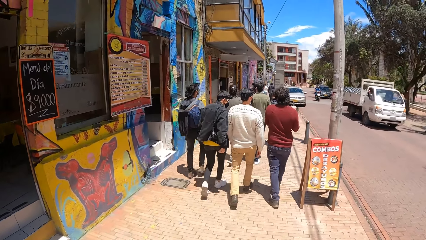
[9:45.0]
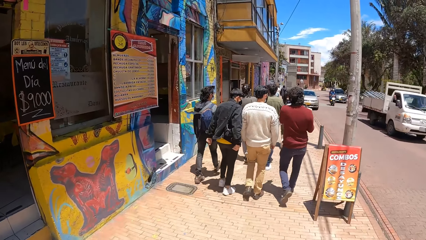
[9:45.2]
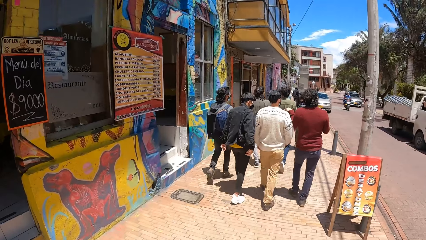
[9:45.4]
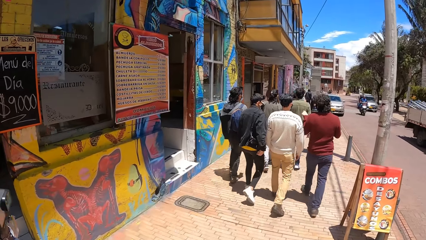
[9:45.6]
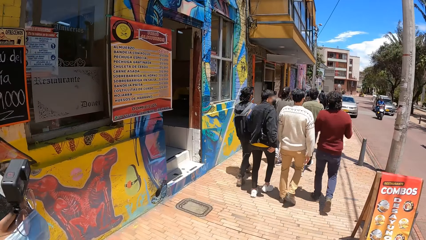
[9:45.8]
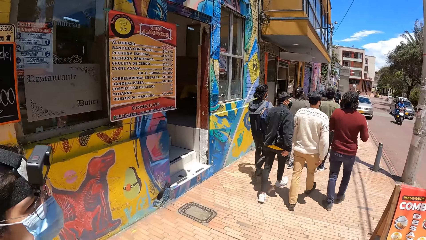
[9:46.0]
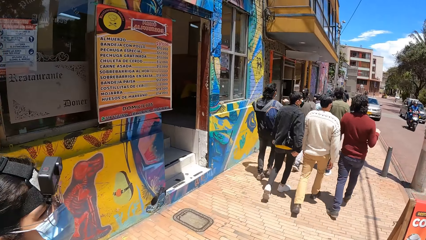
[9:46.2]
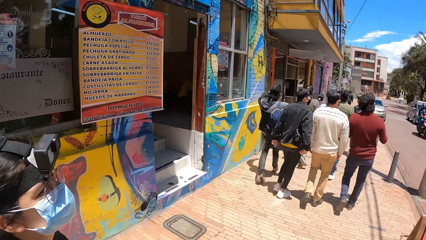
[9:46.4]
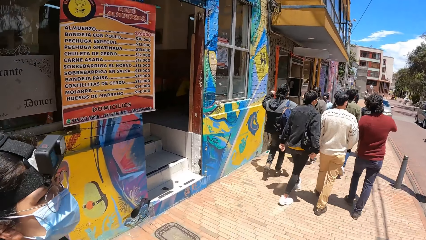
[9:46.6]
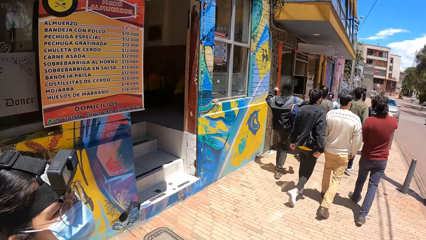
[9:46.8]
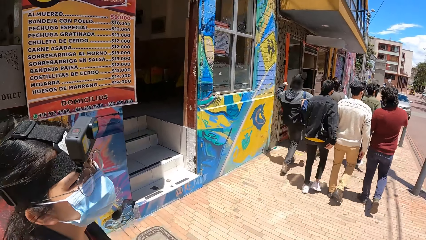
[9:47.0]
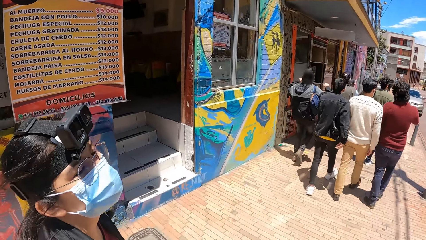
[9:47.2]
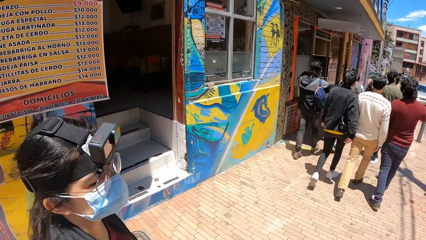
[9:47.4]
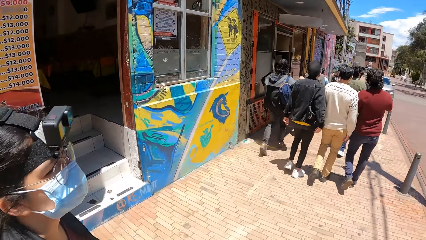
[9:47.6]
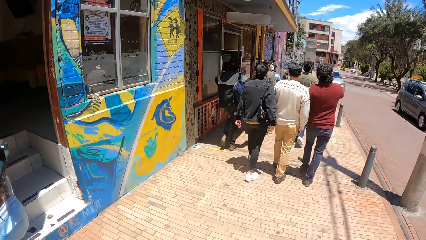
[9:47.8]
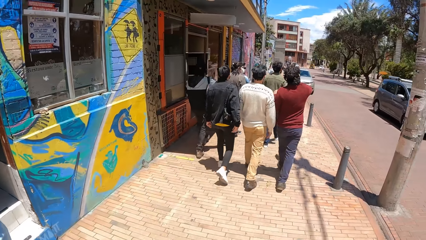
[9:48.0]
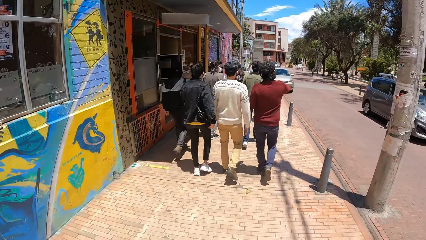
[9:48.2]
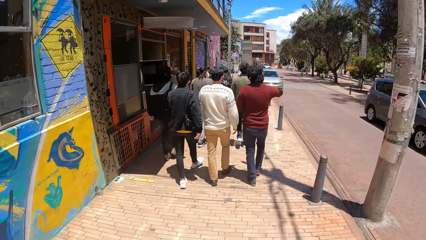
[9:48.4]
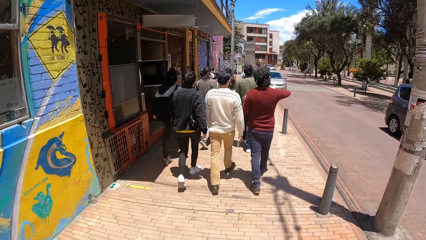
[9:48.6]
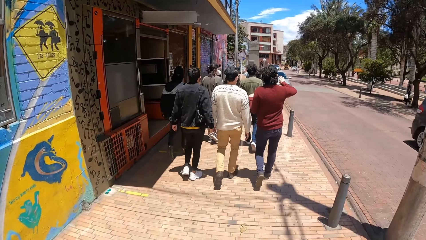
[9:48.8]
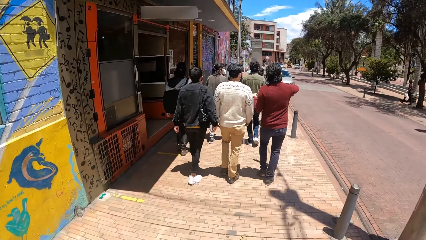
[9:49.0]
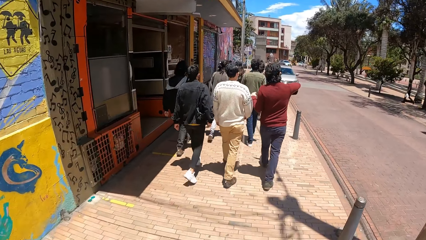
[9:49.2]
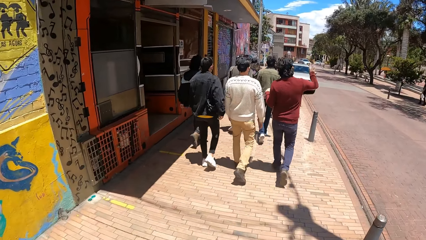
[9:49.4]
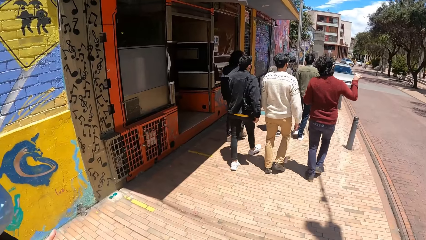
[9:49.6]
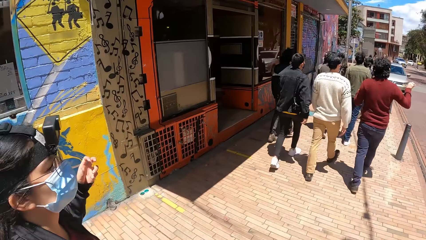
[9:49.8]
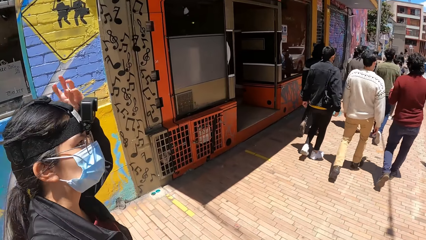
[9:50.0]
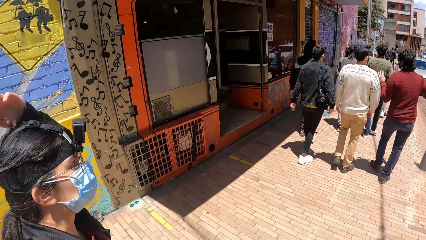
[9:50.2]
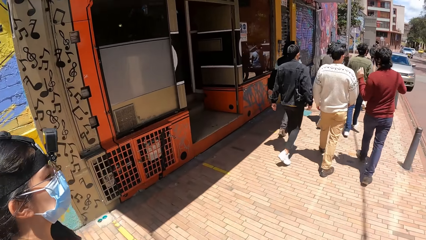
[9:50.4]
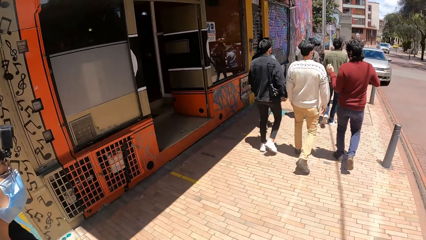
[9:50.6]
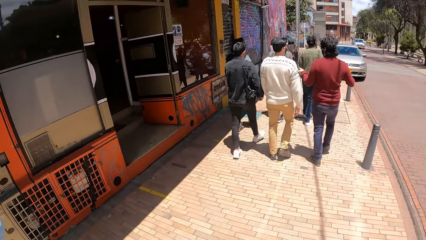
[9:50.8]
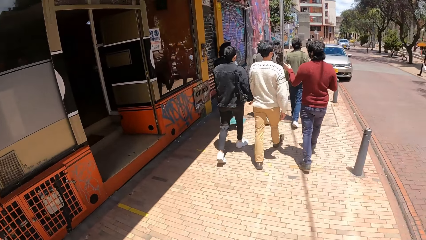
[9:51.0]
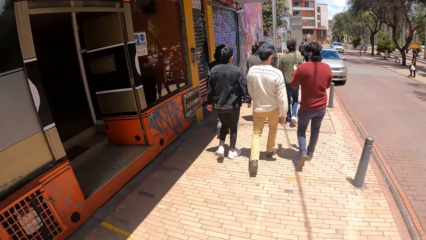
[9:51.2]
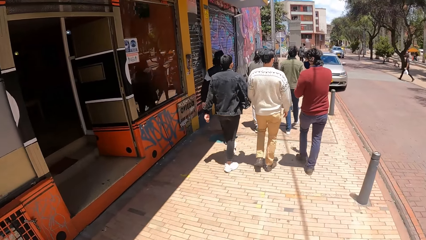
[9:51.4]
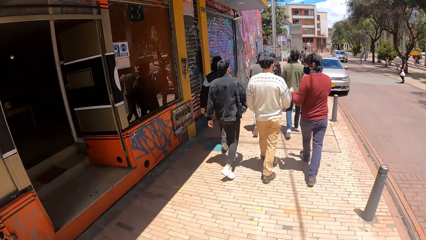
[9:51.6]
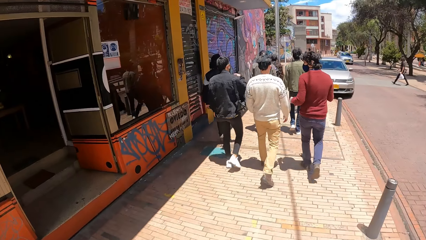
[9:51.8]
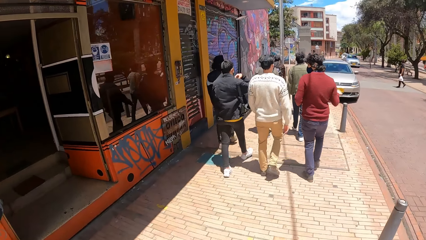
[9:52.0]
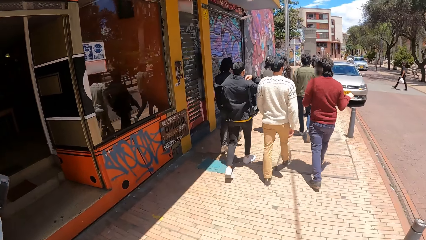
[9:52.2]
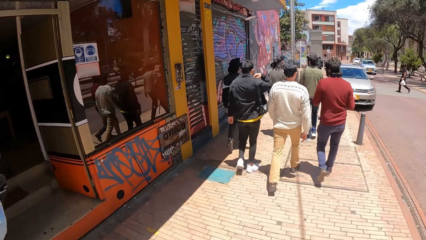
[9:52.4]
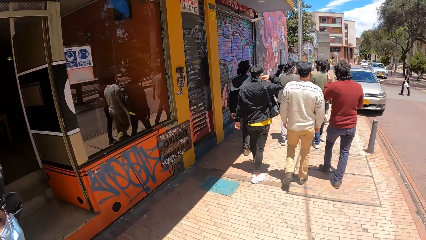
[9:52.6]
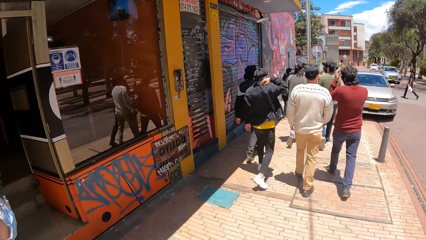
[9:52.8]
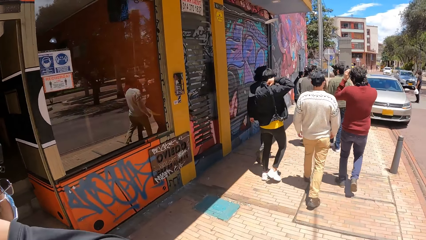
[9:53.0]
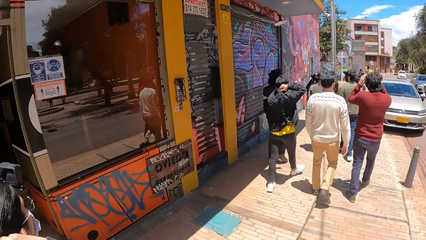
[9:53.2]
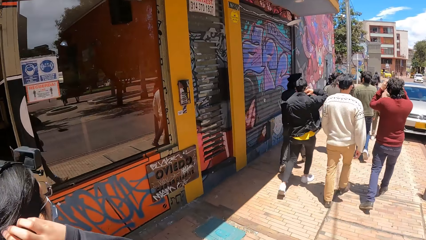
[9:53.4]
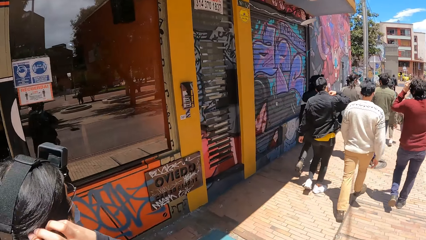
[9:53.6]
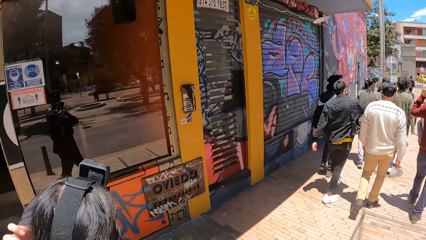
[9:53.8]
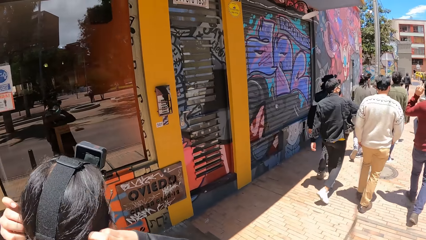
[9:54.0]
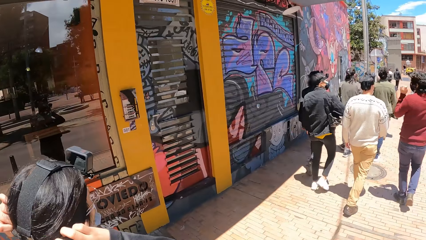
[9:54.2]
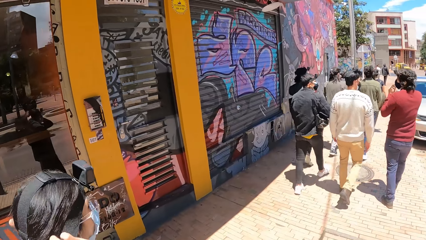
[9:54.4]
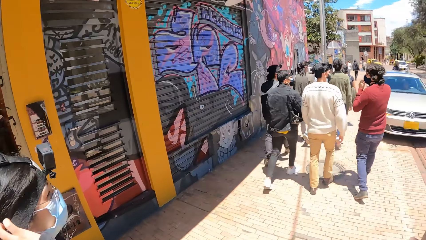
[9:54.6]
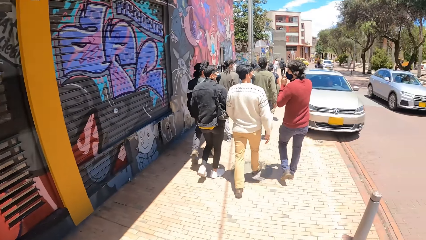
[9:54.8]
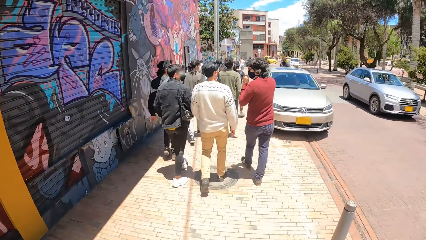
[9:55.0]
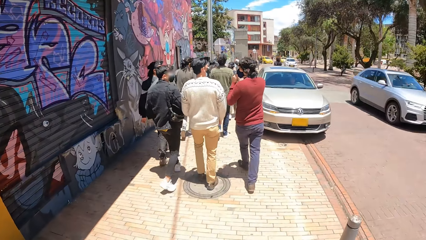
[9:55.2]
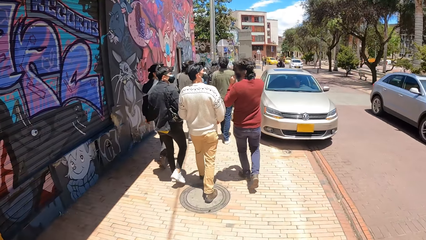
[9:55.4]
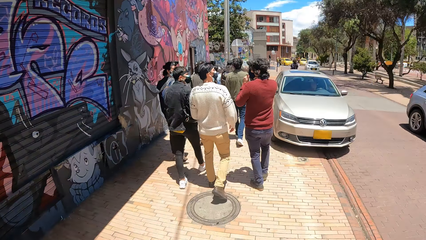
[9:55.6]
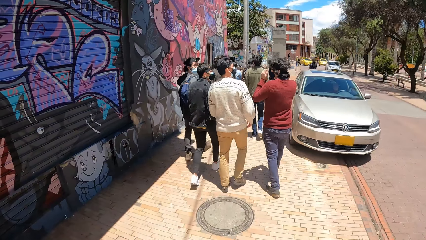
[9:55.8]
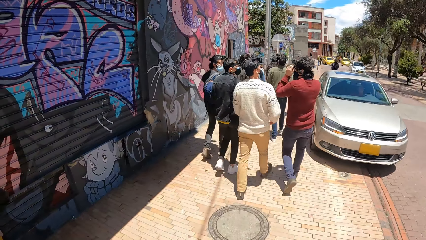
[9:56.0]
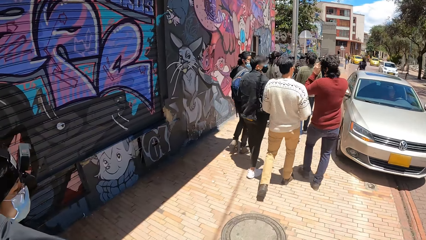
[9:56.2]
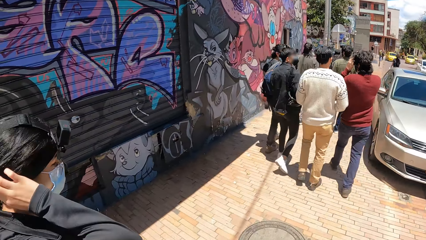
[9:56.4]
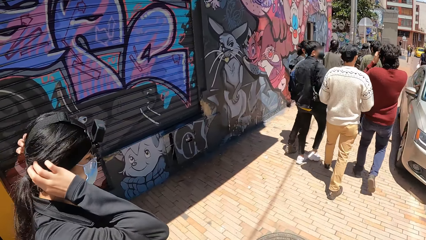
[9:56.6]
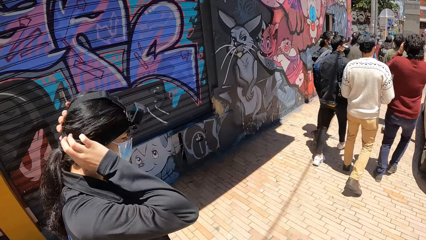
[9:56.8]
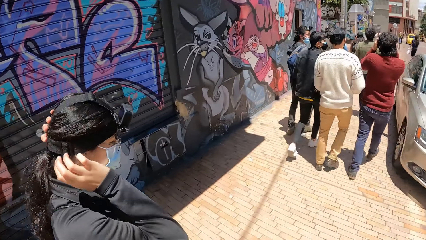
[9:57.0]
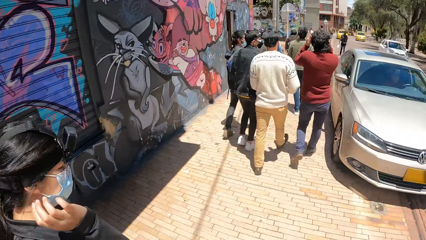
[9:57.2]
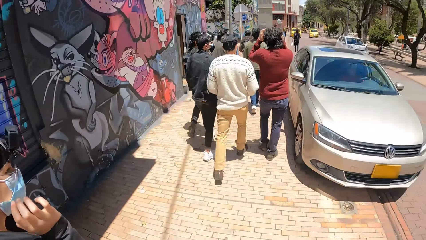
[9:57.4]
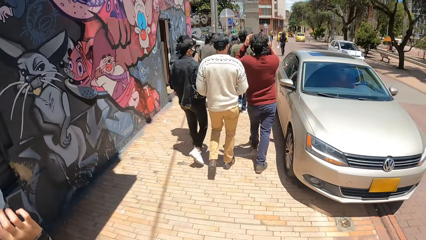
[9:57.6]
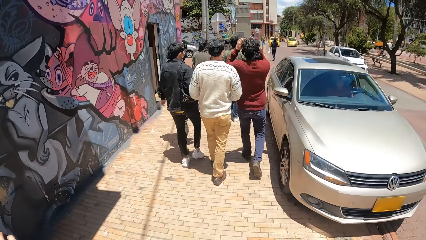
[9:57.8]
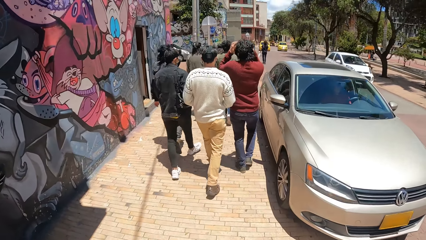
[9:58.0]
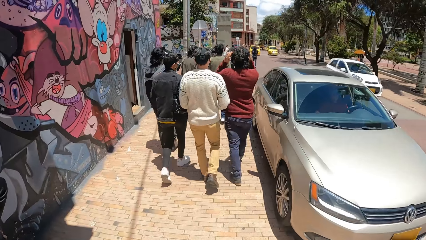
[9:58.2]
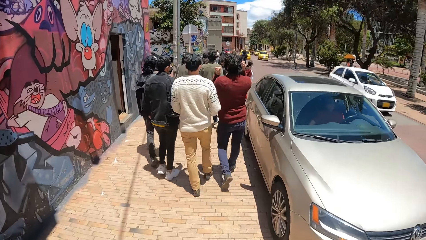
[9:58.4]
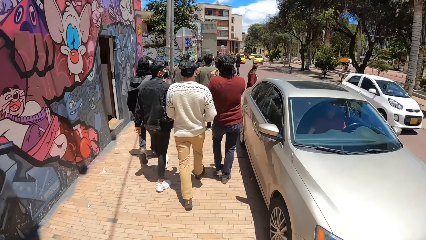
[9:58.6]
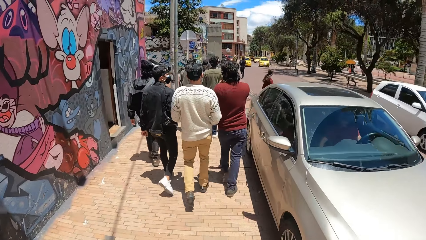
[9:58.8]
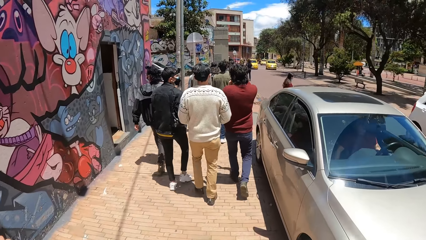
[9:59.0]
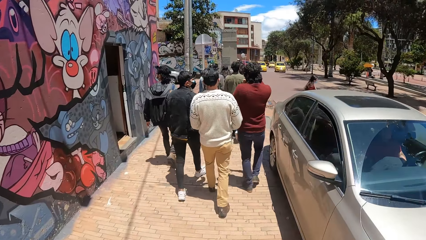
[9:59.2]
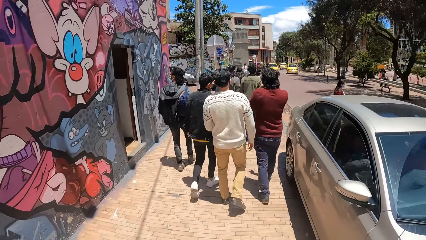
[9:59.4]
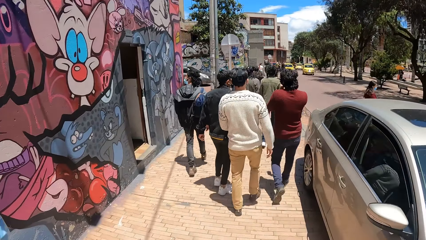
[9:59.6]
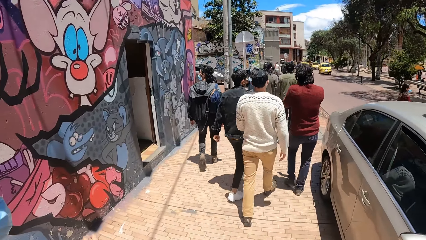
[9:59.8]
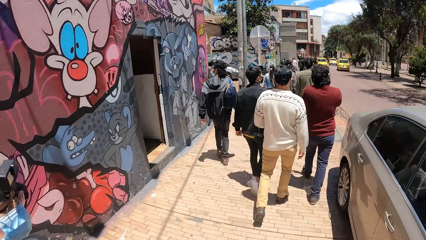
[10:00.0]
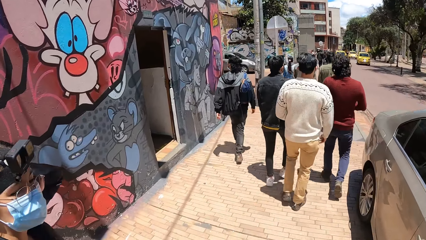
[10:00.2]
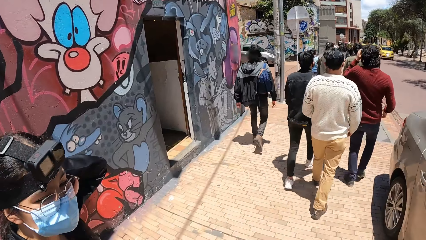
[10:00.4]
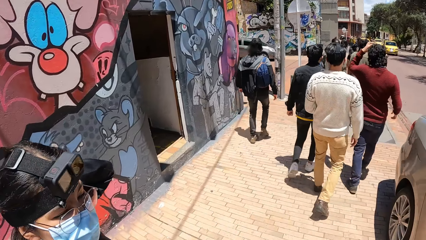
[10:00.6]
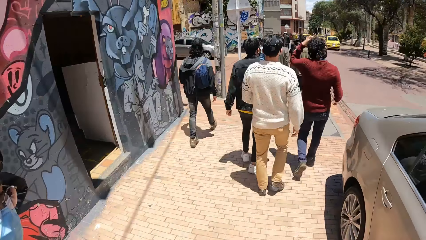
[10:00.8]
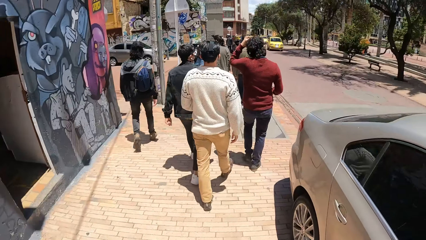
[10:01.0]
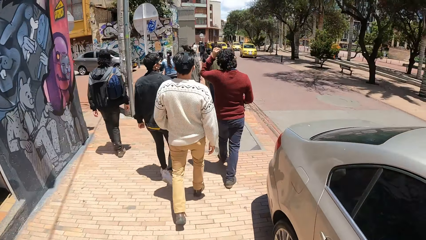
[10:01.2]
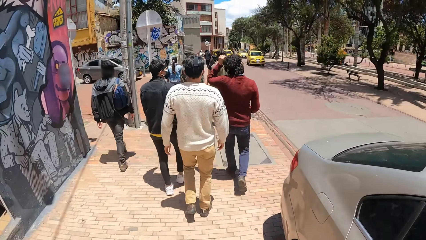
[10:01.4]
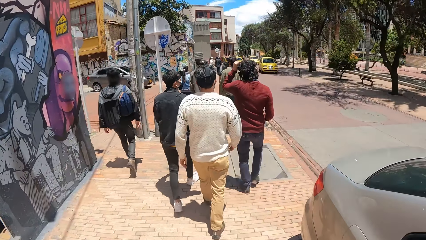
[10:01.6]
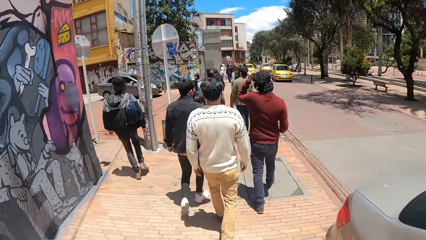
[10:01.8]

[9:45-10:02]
A woman touches her hair. The woman adjusts the camera. The camera wearer walks around.
